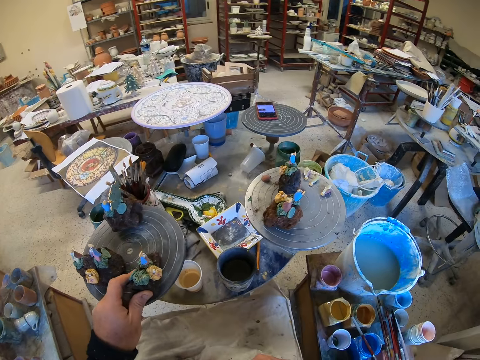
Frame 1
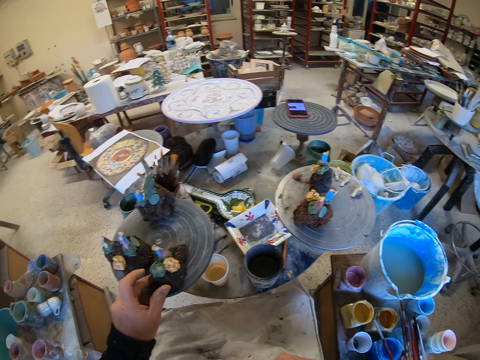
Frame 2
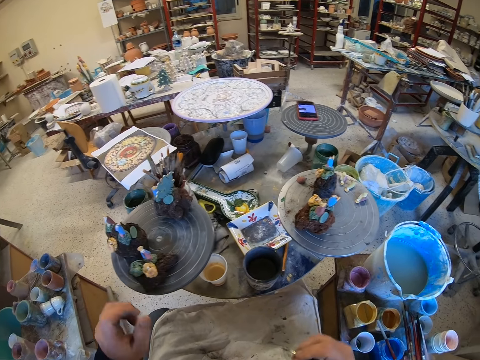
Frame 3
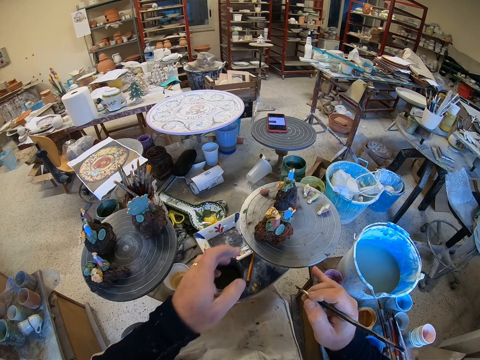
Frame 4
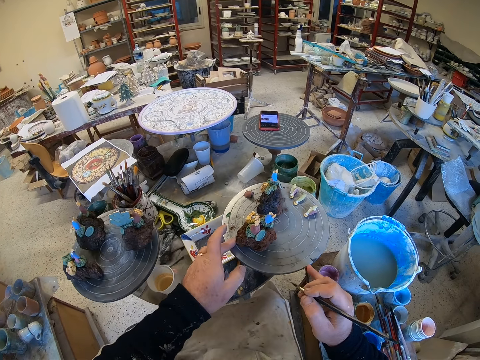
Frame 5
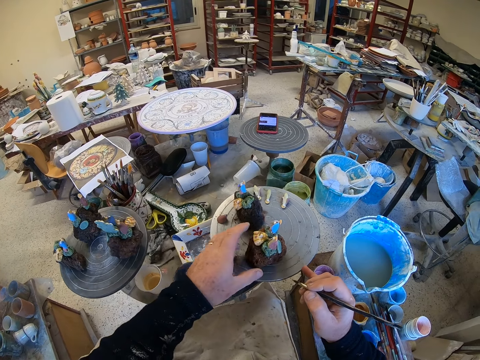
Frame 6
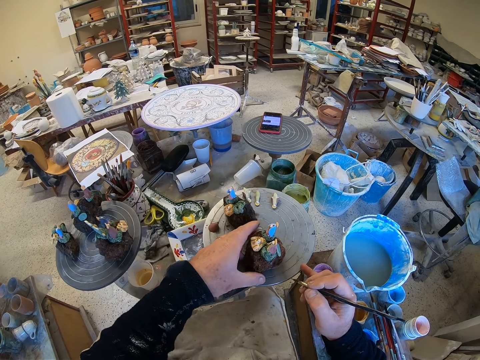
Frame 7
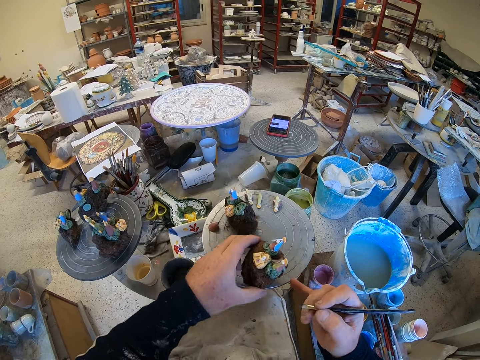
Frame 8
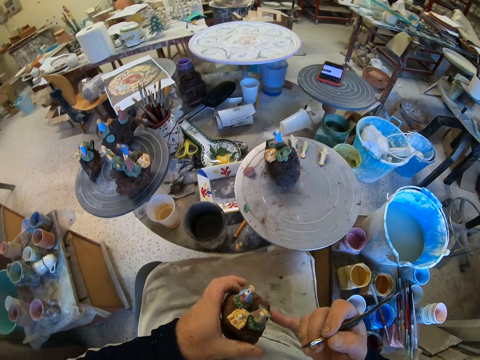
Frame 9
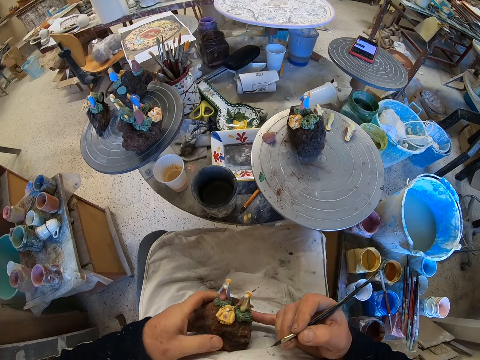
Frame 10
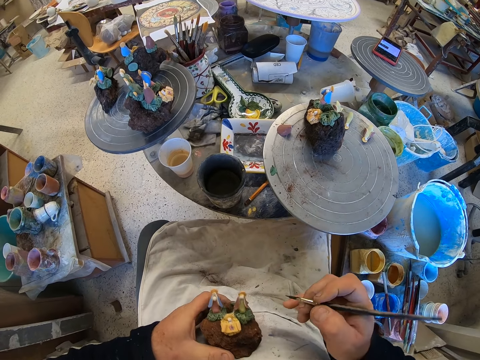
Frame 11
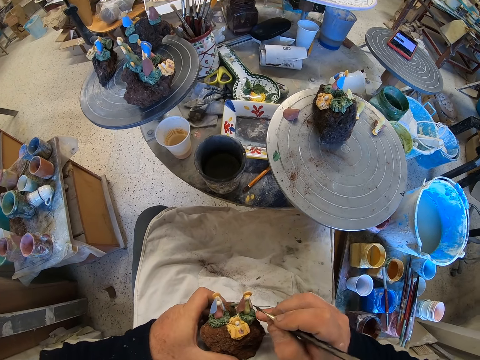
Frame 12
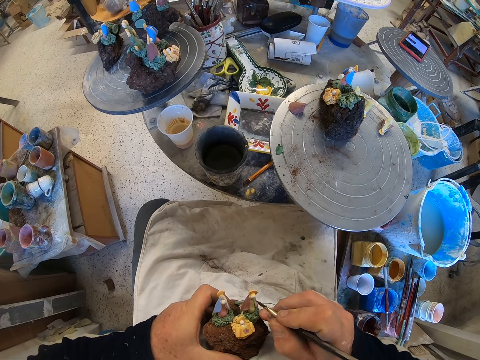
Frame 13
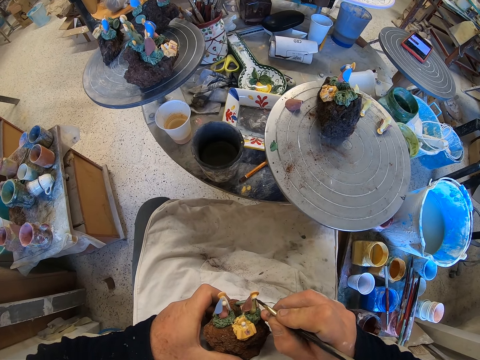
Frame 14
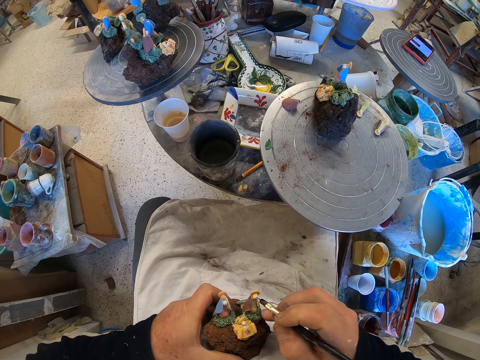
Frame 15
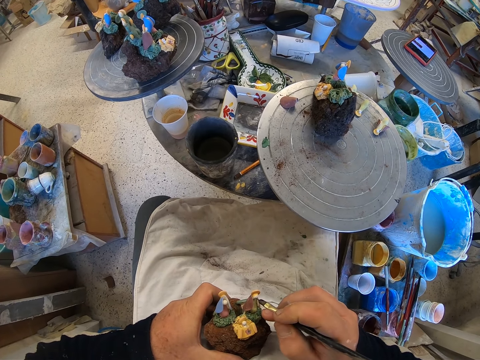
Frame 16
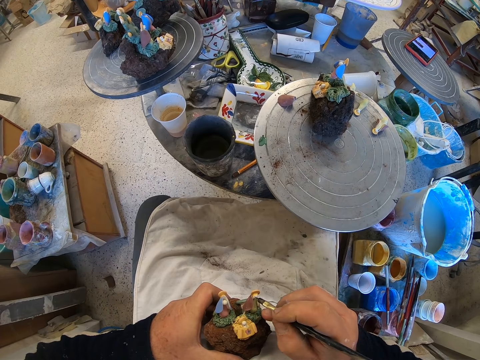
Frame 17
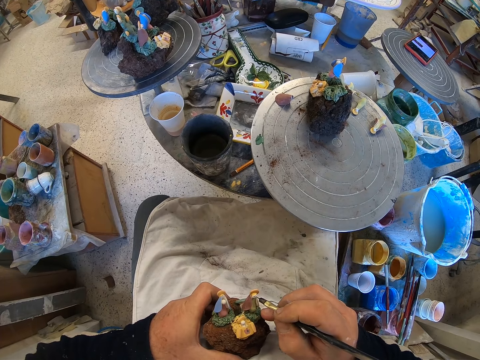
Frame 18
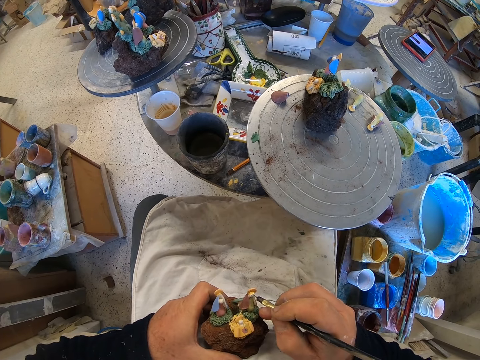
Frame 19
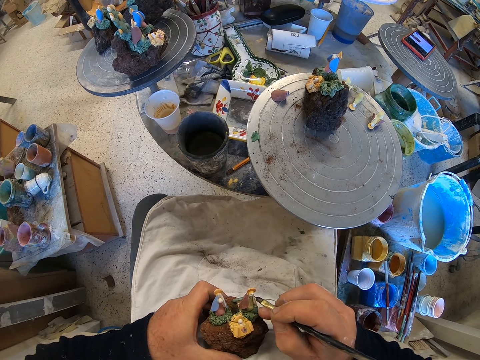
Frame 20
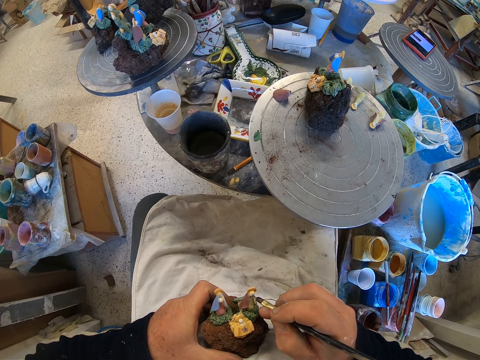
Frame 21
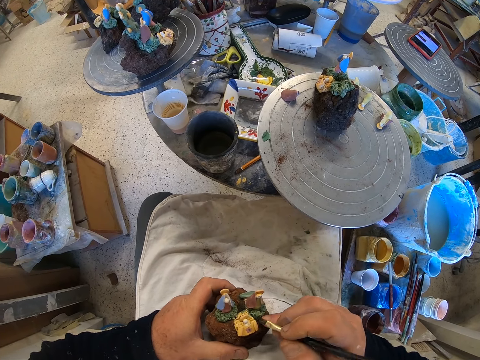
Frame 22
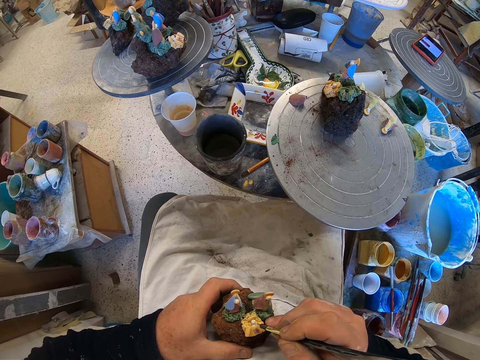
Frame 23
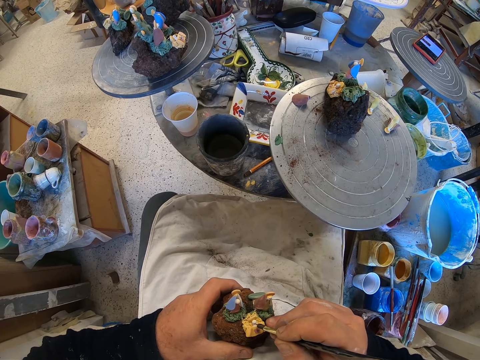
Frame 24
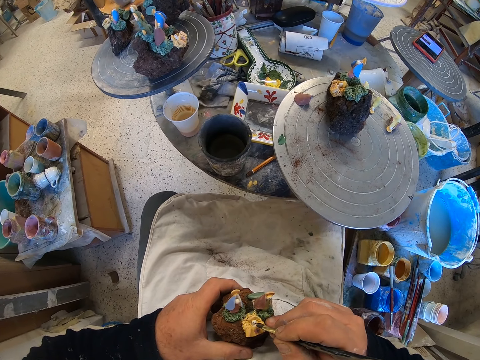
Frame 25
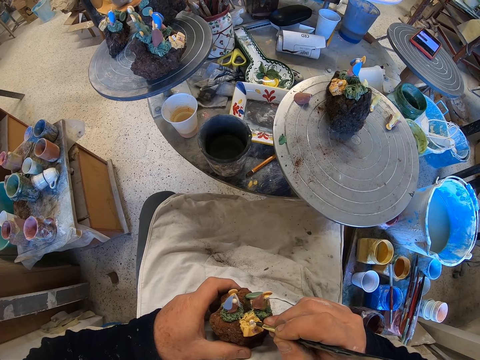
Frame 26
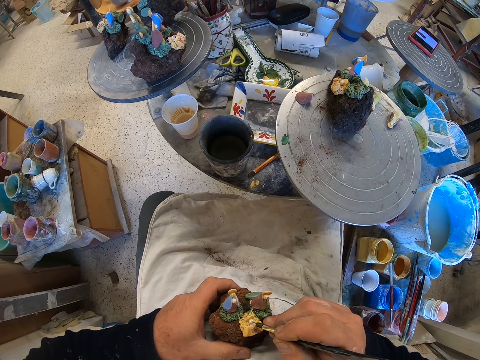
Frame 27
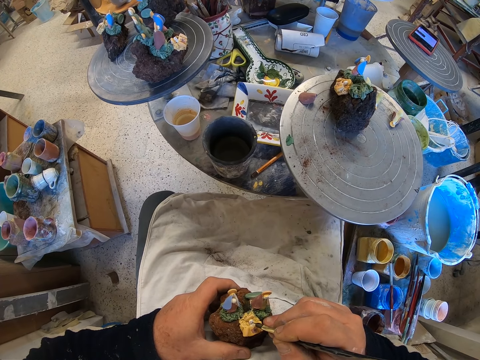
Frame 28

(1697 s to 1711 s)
The camera wearer places the figurine on a table. They rotate the table. They lift the figurine from the table. They paint the figurine.

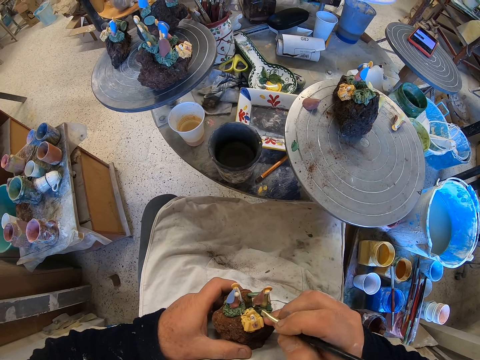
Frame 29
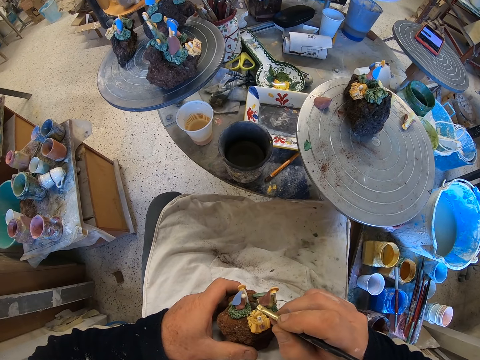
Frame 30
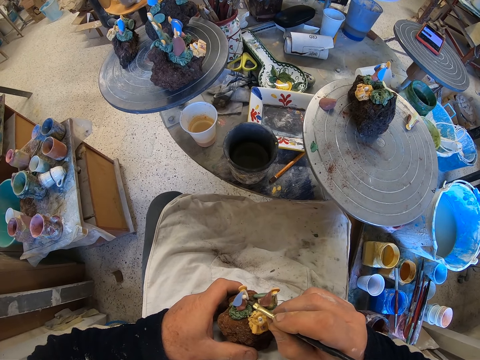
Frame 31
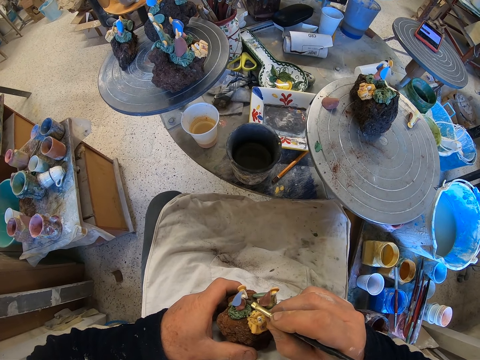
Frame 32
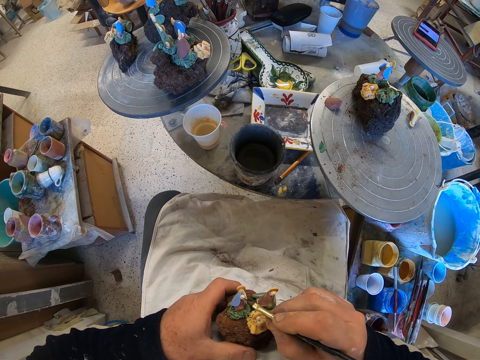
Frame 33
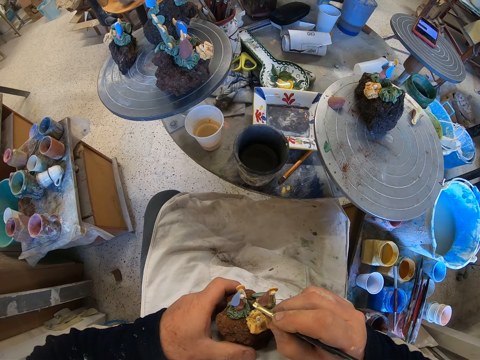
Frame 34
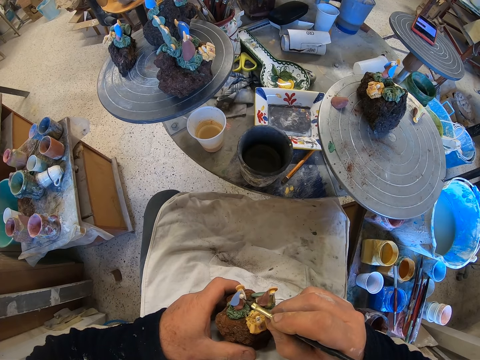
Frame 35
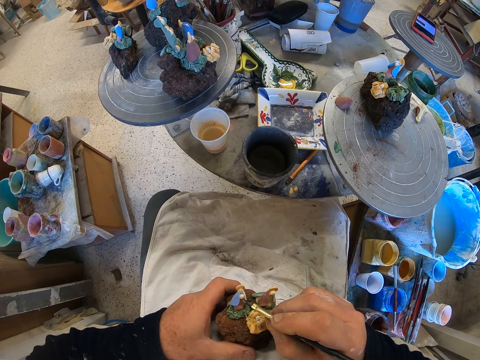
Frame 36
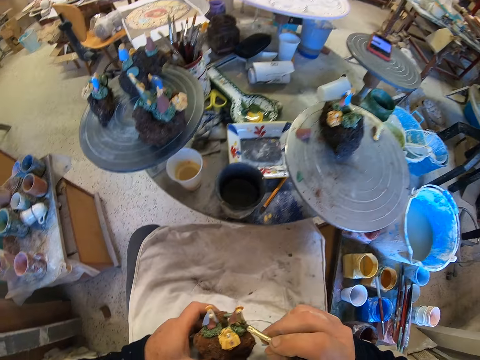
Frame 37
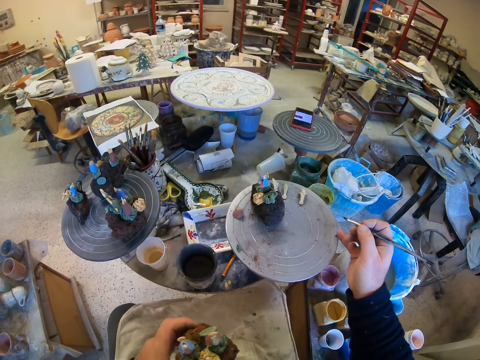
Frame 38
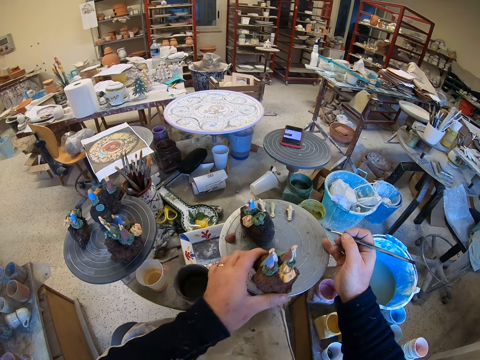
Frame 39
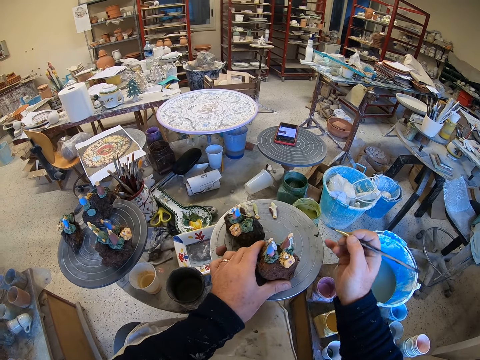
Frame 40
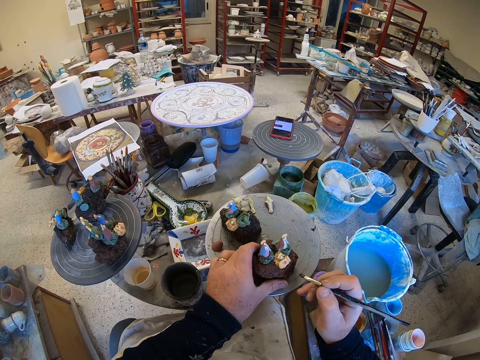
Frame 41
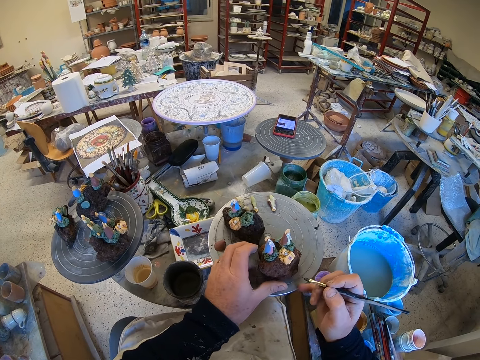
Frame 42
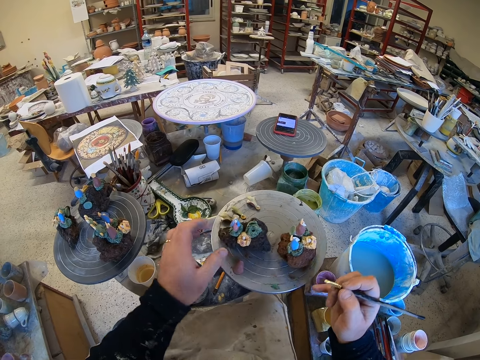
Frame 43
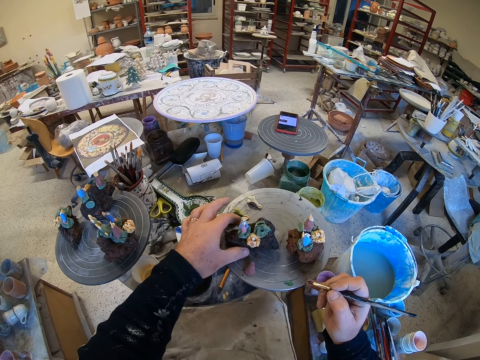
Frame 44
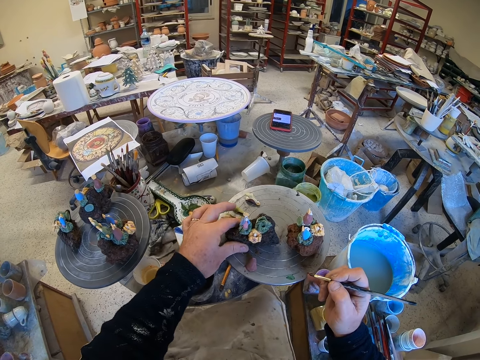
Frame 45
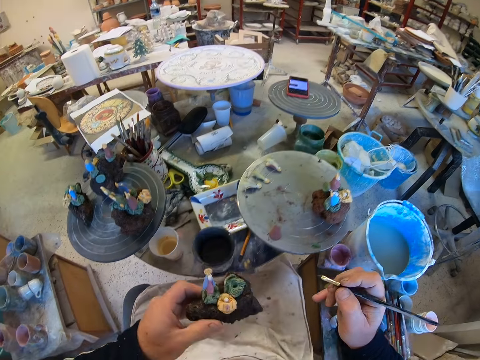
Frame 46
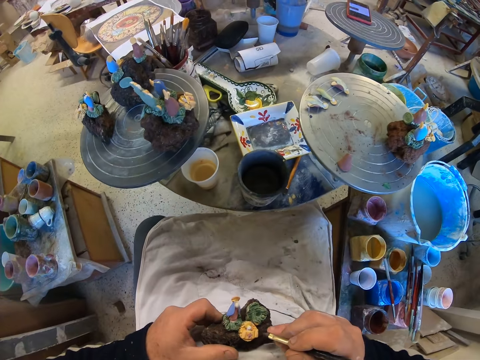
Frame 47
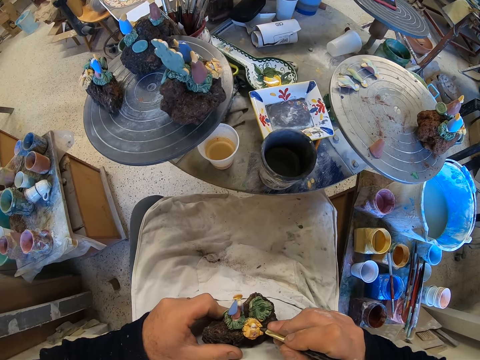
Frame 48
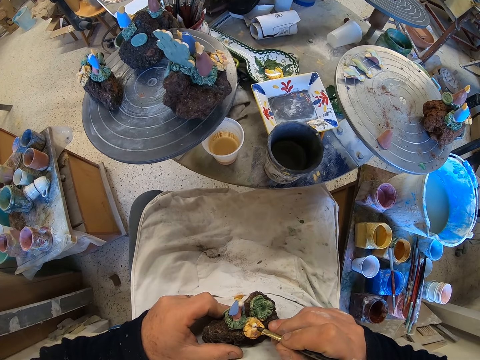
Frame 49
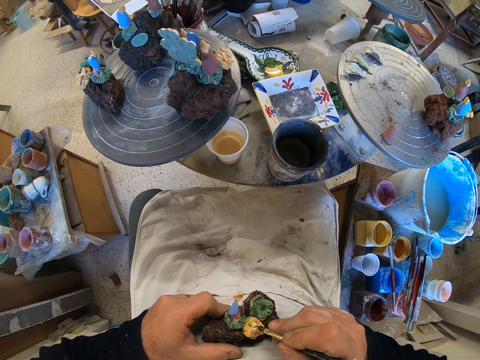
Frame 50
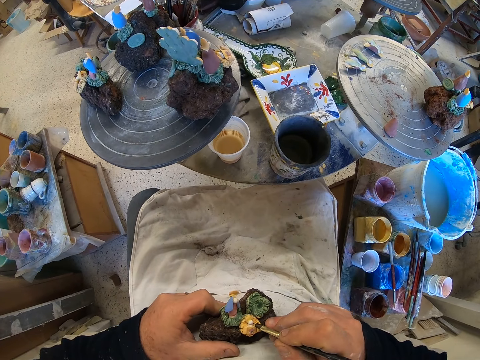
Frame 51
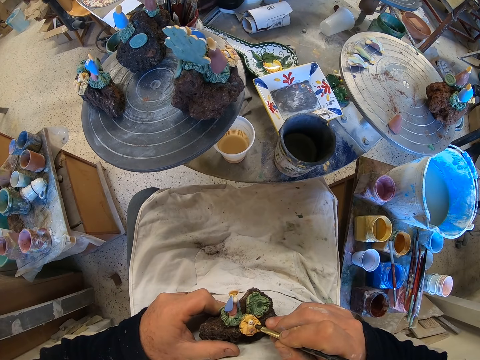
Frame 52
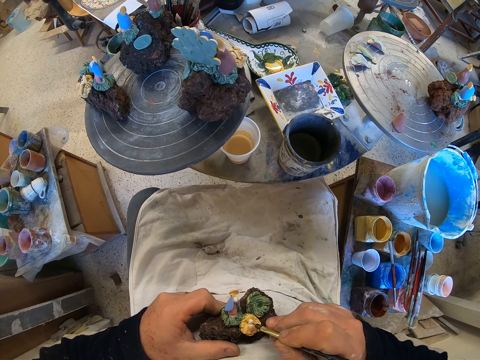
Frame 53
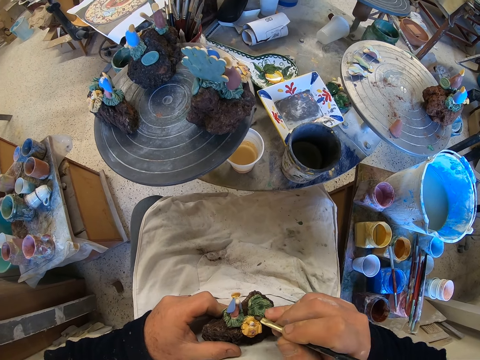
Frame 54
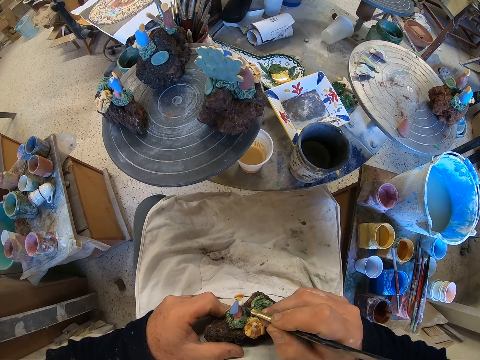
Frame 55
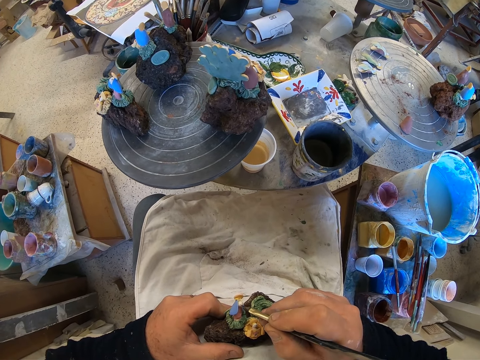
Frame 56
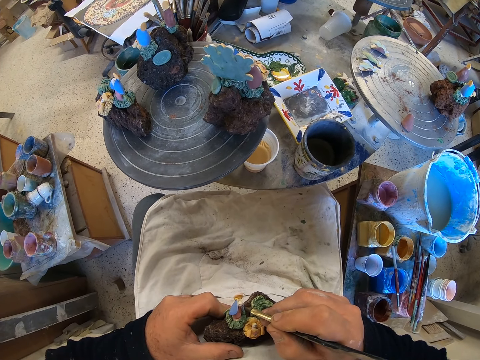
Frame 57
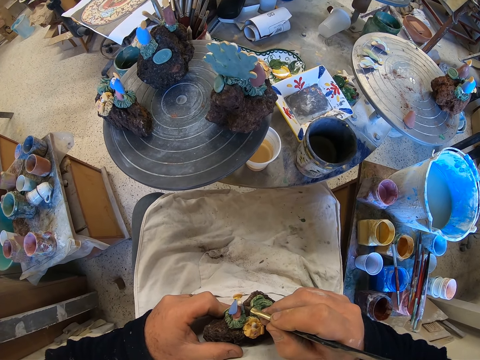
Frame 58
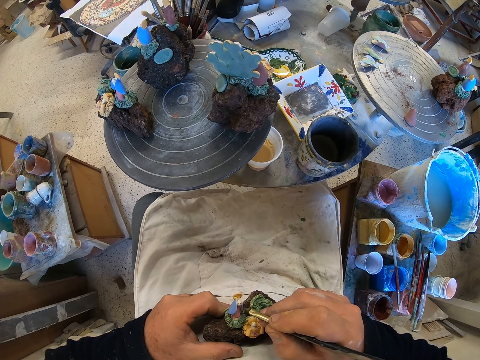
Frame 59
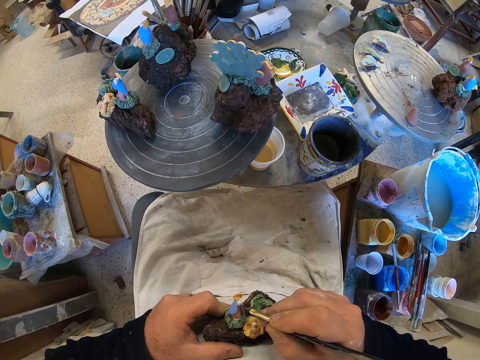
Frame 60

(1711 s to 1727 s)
The camera wearer paints. They place the figurine on a table. They reduce paint from the paint brush. They lift the figurine from the table. They paint the figurine.
